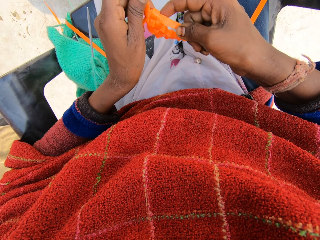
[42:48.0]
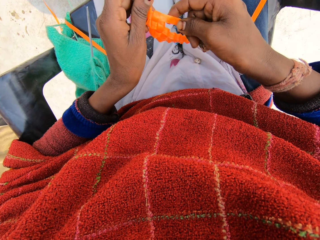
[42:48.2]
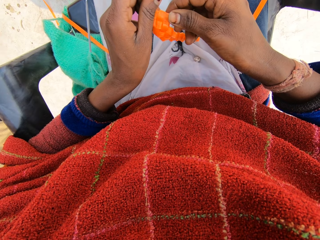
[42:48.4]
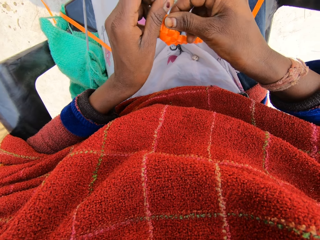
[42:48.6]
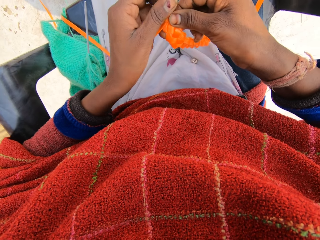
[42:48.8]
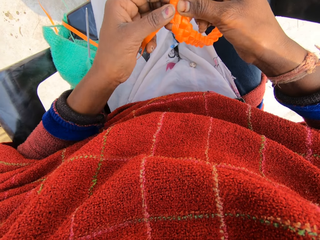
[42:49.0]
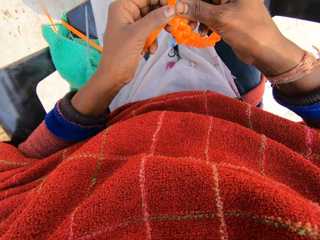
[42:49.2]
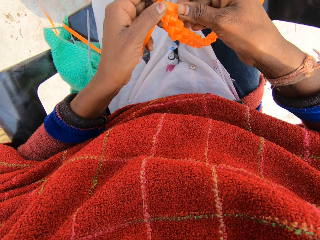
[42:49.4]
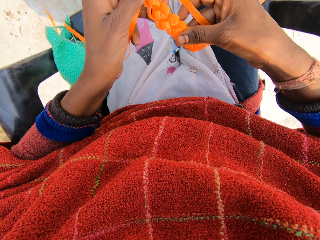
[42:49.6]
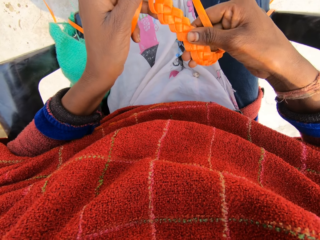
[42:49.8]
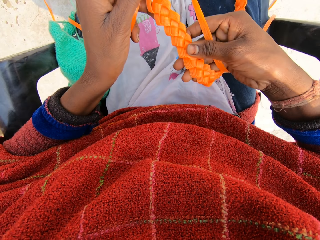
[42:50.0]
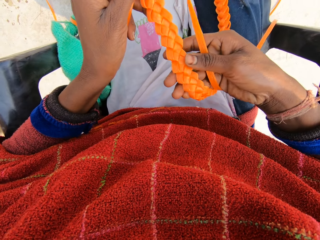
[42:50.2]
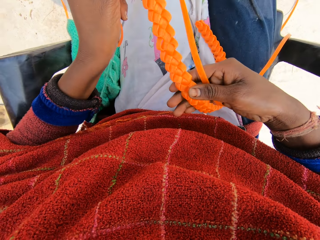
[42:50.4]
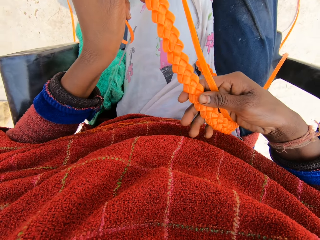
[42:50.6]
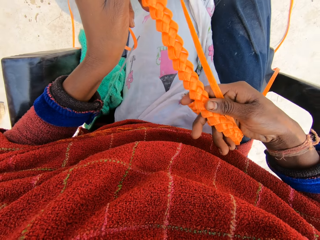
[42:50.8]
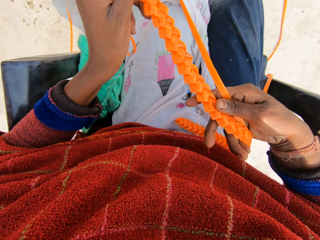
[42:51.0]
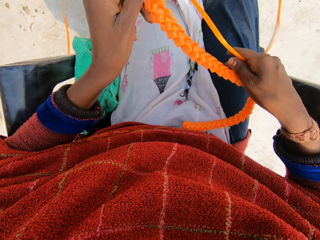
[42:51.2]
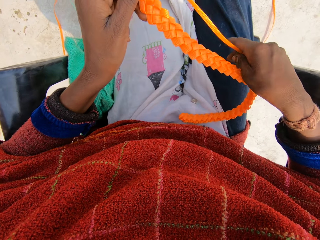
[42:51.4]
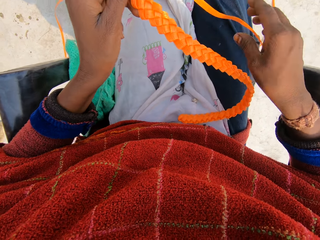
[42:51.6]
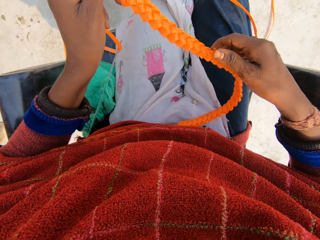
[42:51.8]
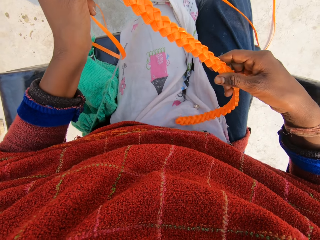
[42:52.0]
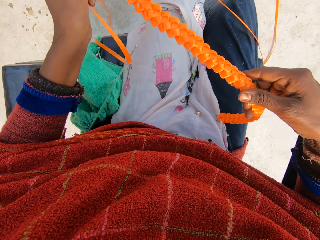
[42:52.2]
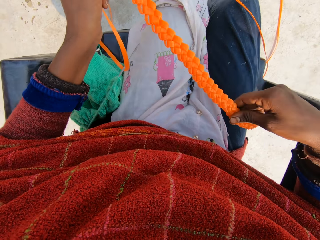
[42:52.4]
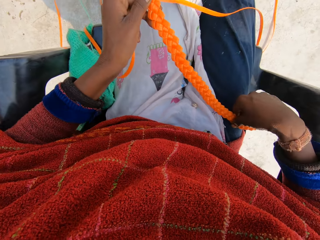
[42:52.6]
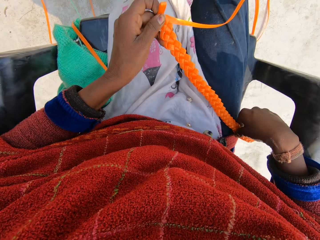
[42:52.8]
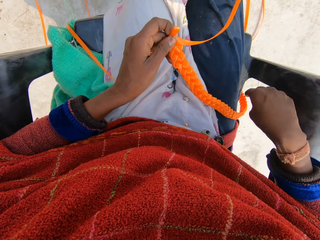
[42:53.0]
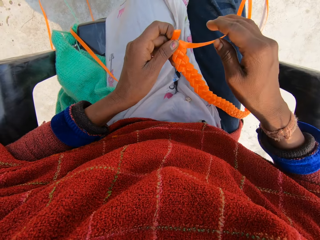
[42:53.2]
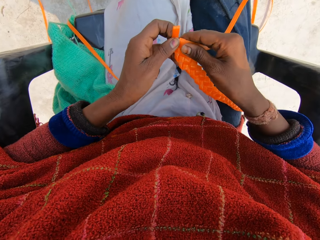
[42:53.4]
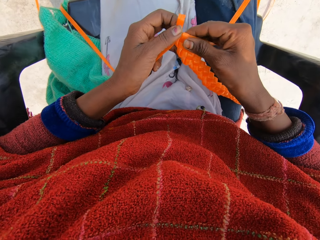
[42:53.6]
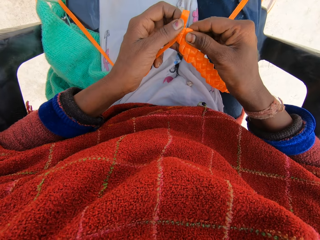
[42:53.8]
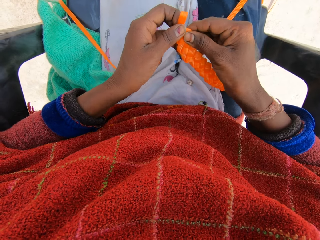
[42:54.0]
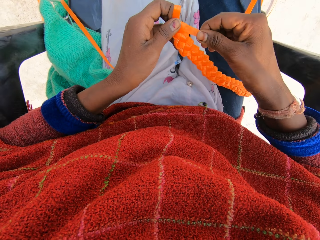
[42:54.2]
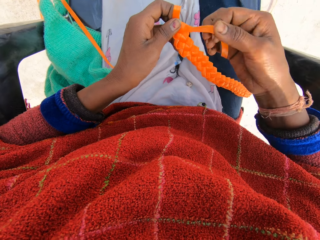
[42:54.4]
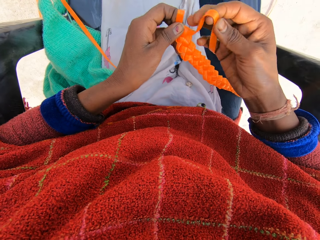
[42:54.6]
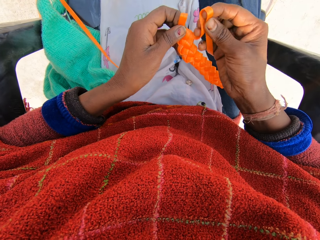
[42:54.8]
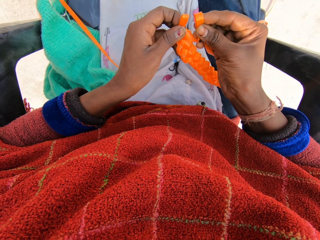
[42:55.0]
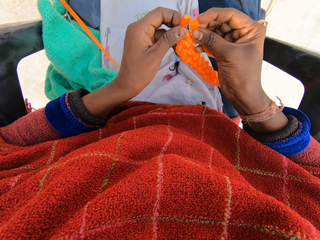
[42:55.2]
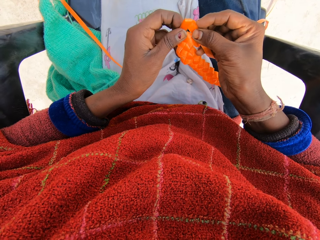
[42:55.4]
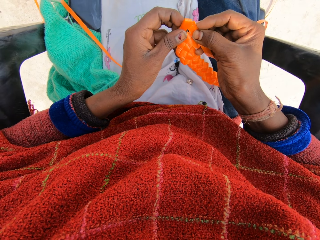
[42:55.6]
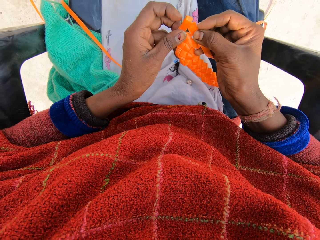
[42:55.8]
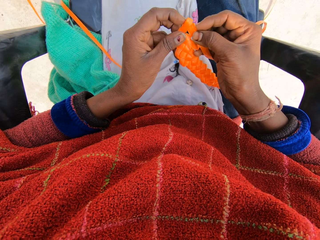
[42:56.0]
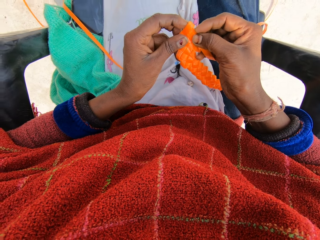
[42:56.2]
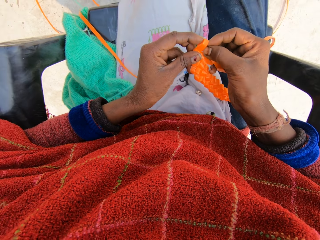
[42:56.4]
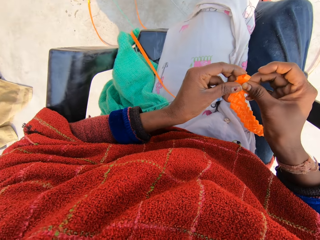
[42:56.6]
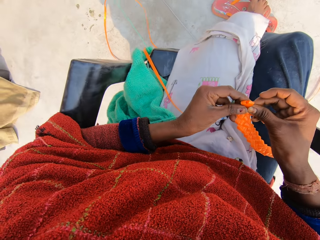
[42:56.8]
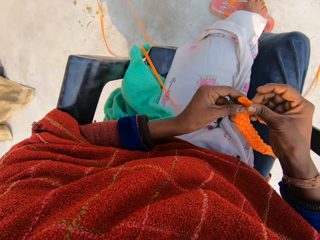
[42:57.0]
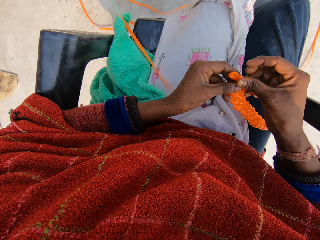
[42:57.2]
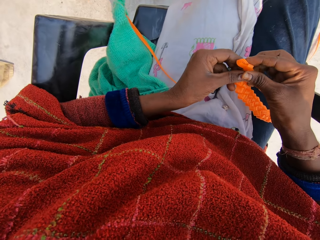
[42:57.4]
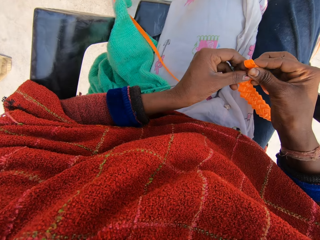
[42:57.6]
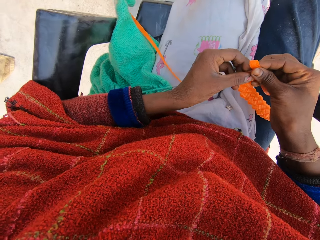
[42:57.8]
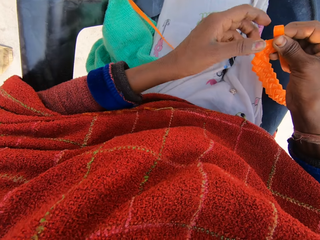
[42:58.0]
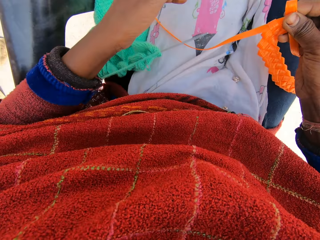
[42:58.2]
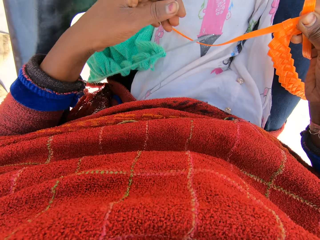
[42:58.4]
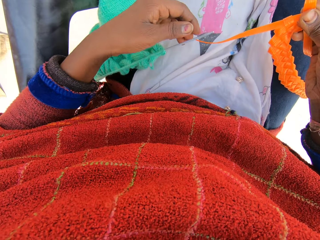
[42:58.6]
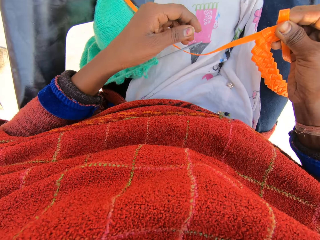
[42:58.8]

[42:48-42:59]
The camera wearer touches the weaved plastic straps with his right hand. He drops the weaved plastic straps with his right hand. He weaves with the plastic straps with both hands.

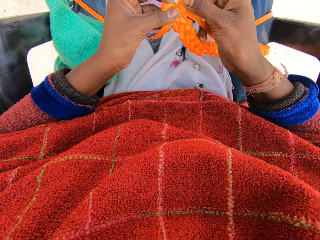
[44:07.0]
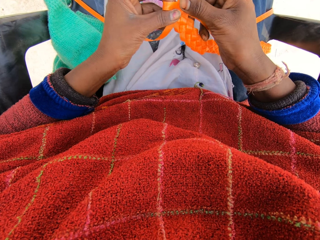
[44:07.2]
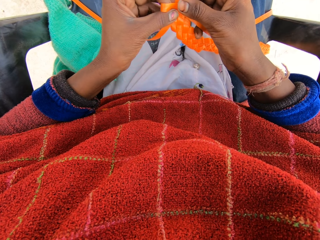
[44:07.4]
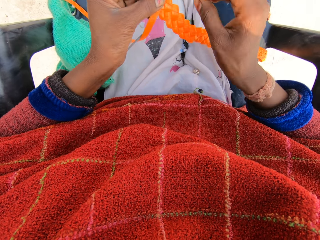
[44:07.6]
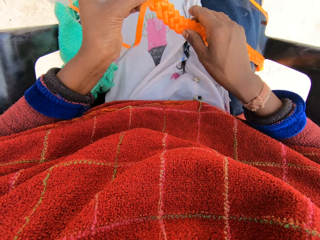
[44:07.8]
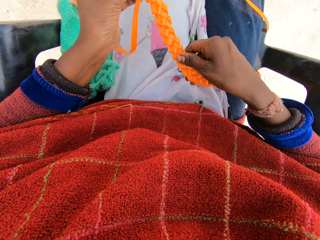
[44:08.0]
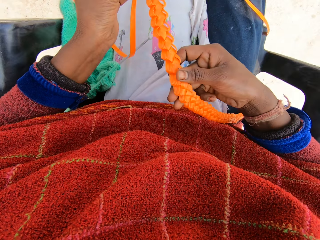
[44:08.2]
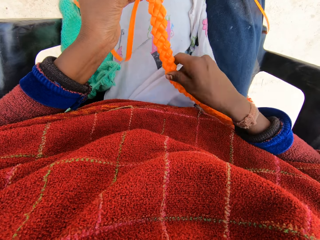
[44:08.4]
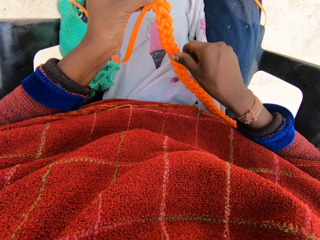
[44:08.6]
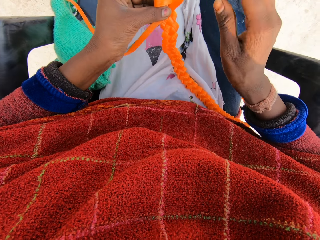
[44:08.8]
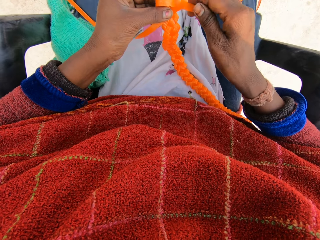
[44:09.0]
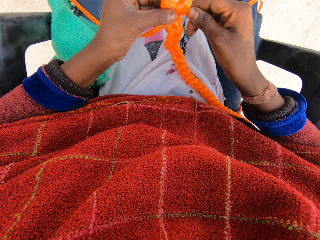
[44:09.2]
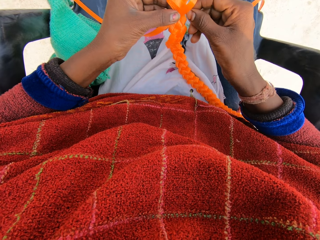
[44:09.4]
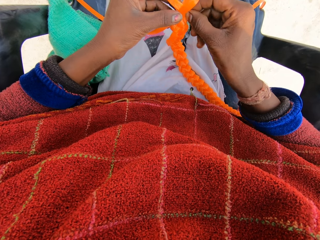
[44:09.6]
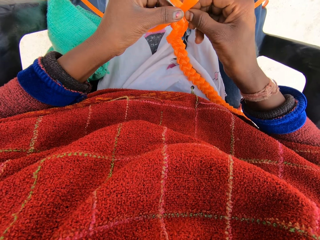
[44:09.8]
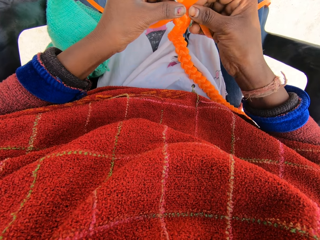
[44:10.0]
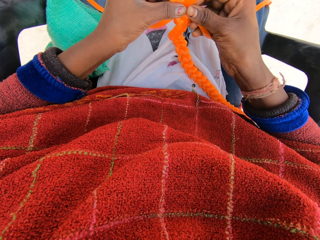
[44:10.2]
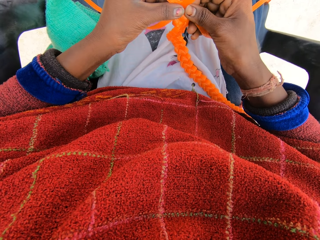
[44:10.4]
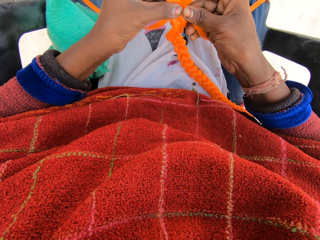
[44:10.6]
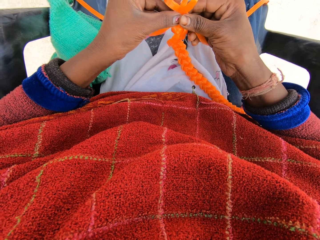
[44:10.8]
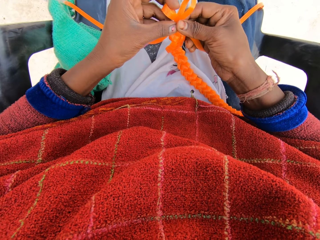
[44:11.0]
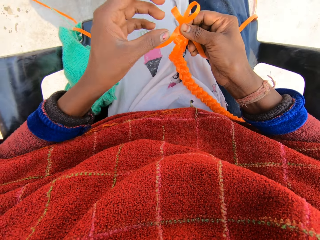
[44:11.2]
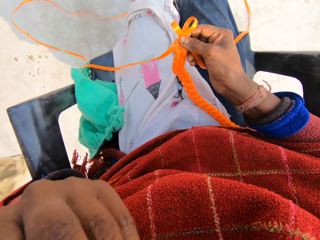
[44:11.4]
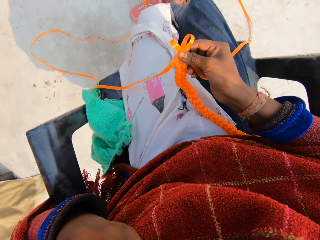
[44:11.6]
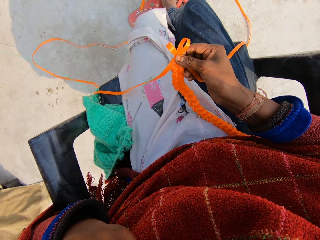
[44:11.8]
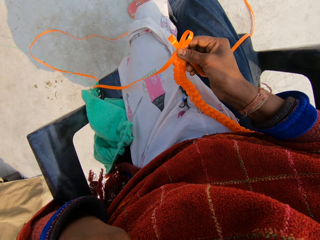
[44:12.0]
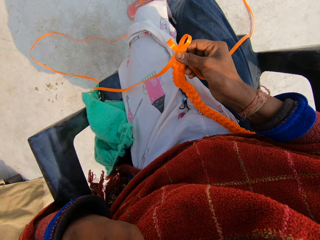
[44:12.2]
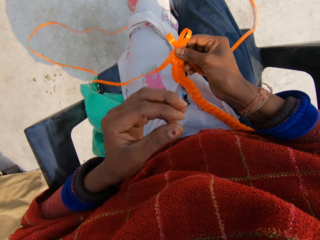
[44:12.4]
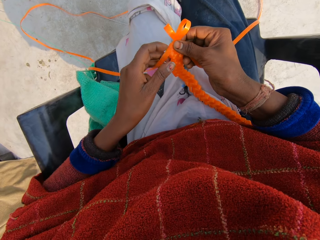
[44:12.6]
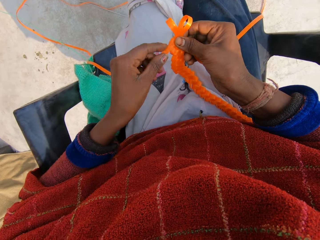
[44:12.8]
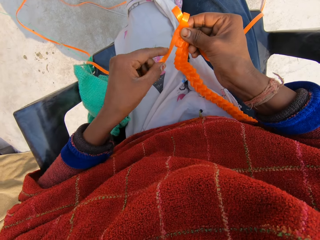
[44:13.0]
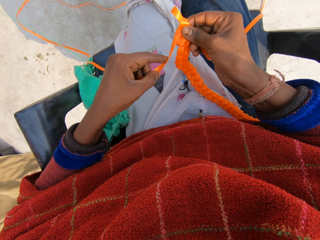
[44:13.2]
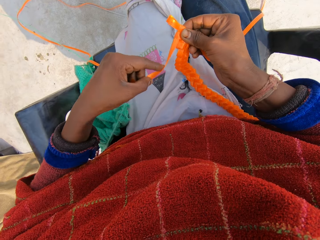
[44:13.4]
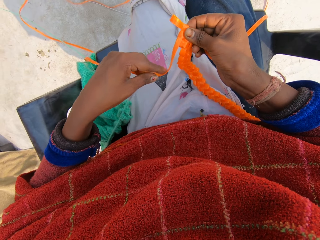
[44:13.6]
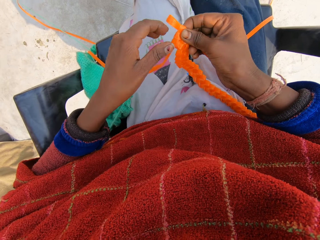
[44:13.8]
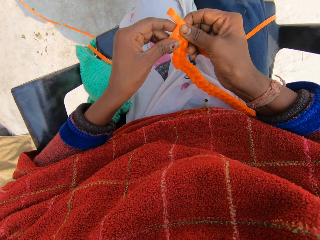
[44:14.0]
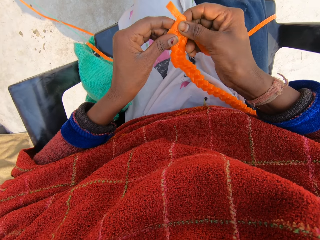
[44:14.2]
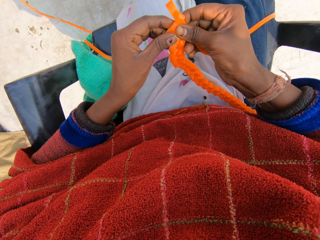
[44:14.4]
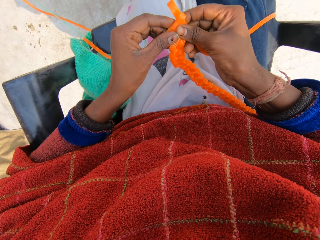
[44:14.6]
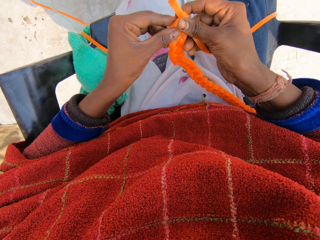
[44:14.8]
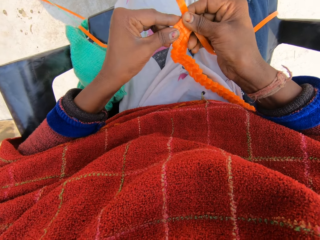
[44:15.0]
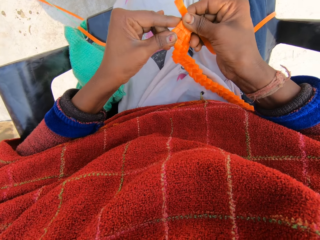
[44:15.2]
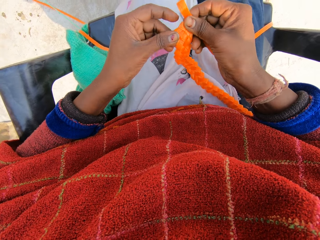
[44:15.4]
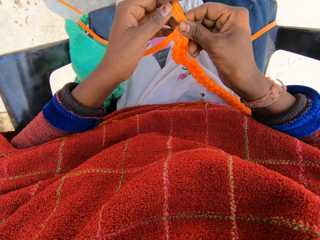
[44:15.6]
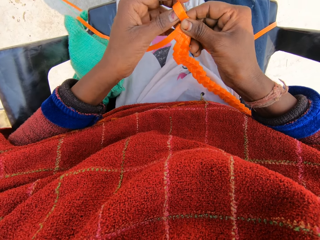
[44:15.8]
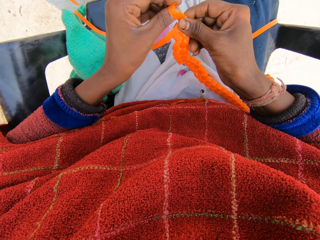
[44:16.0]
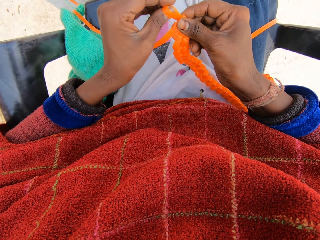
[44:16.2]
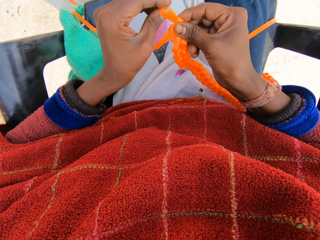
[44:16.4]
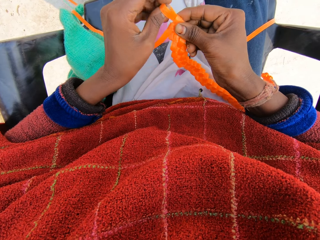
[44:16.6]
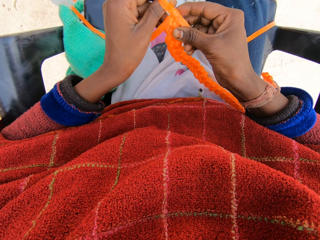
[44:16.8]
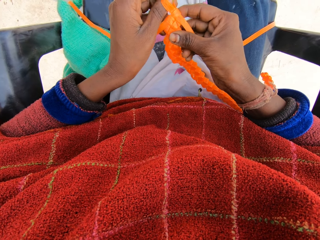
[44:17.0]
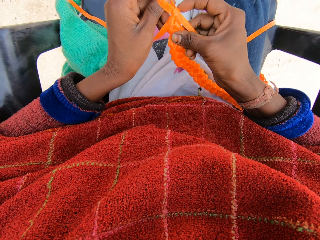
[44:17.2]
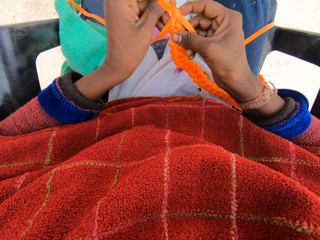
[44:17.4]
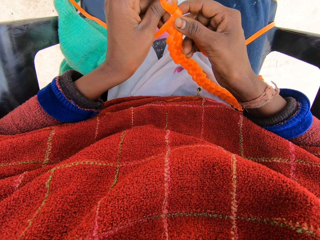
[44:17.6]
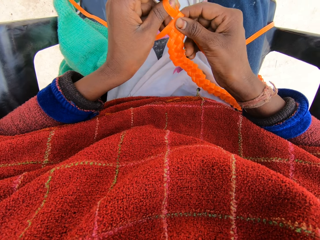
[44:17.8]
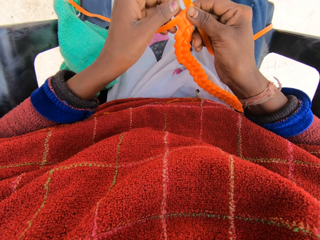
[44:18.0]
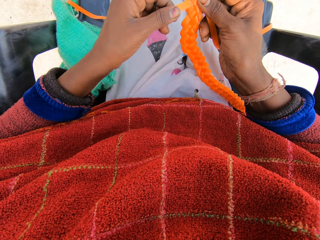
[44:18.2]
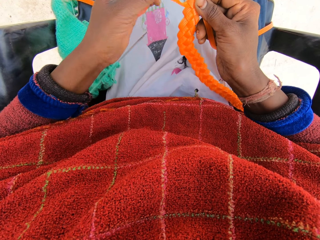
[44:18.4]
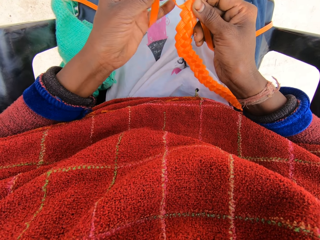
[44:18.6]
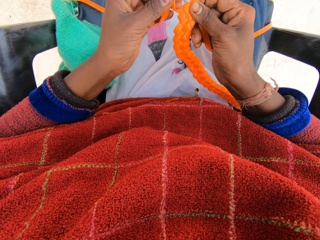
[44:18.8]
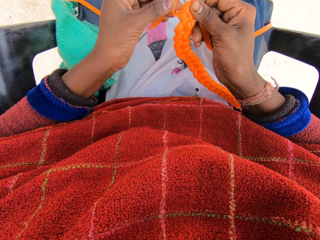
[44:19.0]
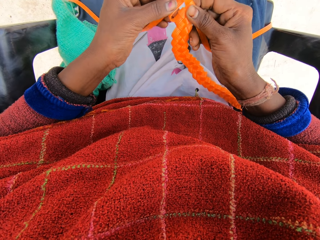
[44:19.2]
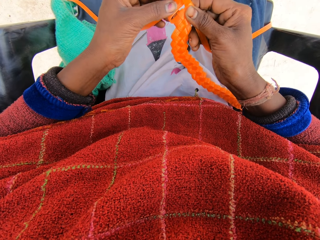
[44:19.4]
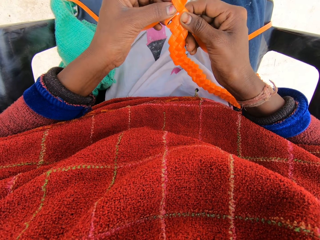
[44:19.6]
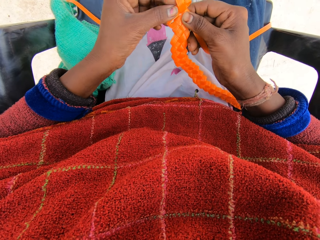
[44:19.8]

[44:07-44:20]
The camera wearer touches the weaved plastic straps with his right hand. He weaves with the plastic straps with both hands. He raises his left hand towards his face. He weaves with the plastic straps with both hands.
